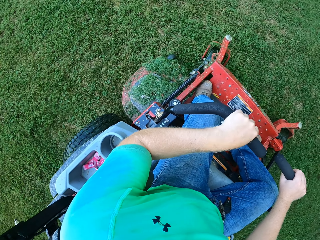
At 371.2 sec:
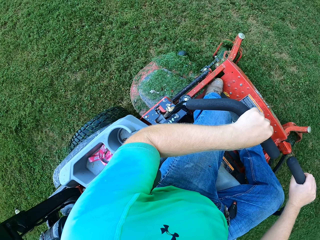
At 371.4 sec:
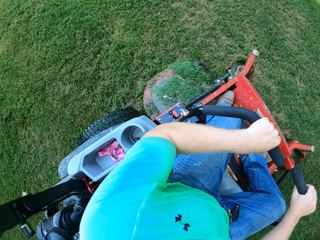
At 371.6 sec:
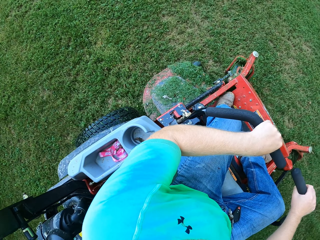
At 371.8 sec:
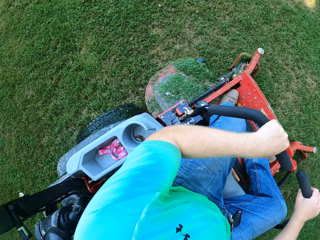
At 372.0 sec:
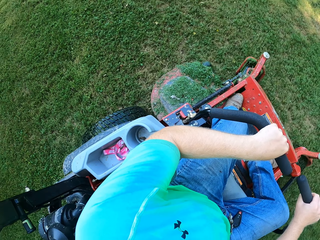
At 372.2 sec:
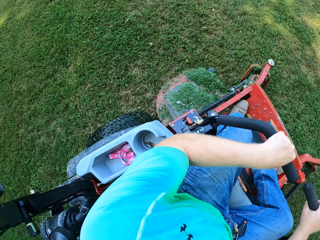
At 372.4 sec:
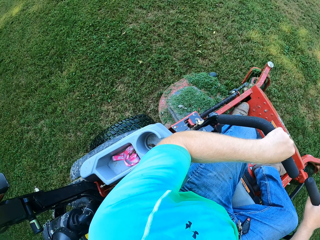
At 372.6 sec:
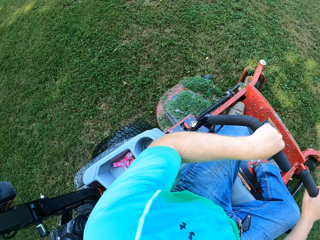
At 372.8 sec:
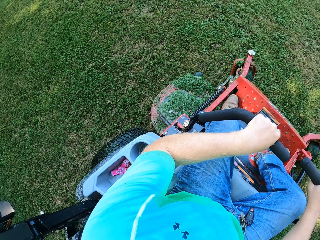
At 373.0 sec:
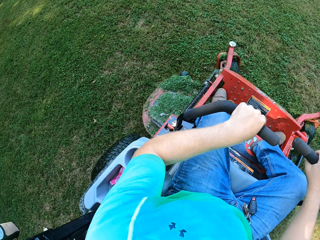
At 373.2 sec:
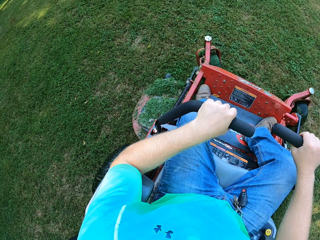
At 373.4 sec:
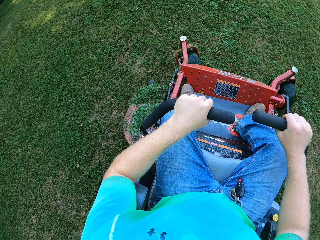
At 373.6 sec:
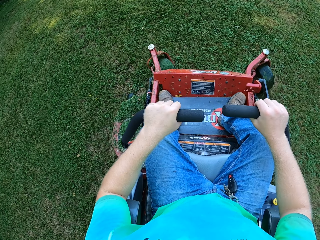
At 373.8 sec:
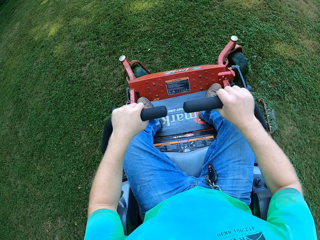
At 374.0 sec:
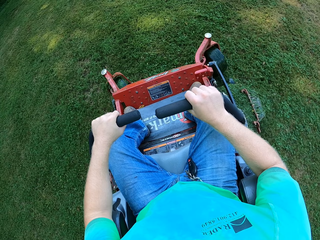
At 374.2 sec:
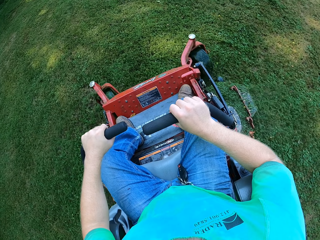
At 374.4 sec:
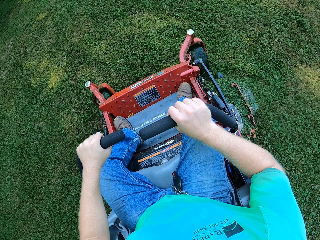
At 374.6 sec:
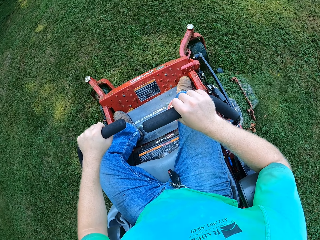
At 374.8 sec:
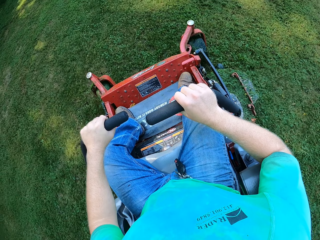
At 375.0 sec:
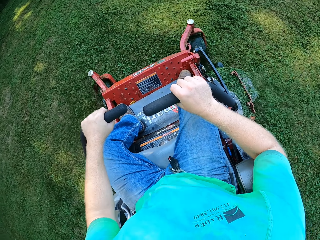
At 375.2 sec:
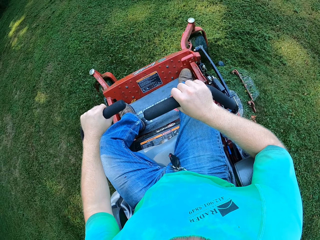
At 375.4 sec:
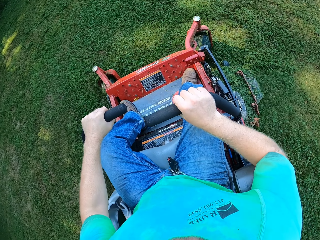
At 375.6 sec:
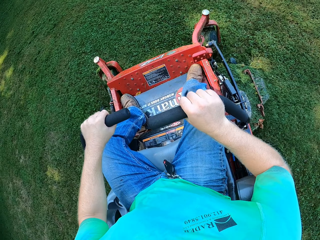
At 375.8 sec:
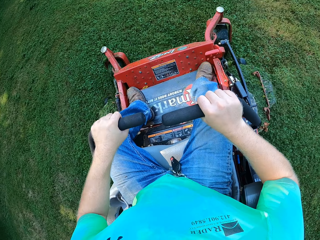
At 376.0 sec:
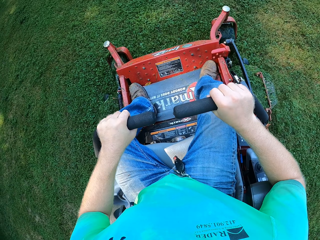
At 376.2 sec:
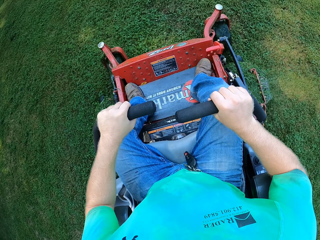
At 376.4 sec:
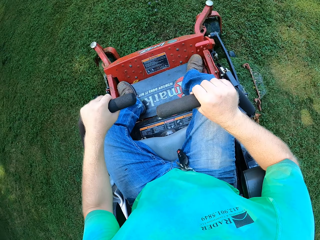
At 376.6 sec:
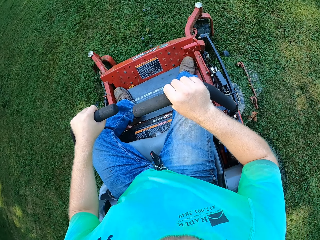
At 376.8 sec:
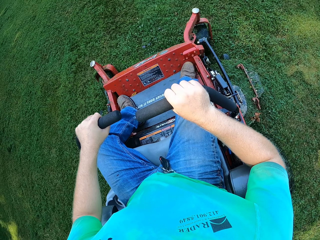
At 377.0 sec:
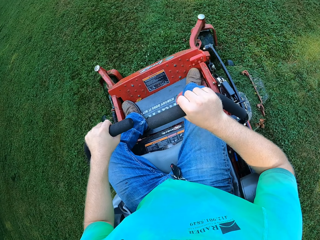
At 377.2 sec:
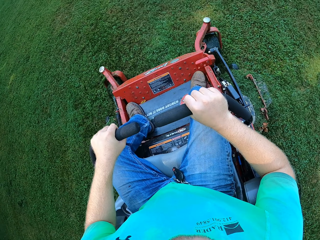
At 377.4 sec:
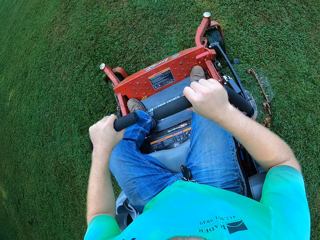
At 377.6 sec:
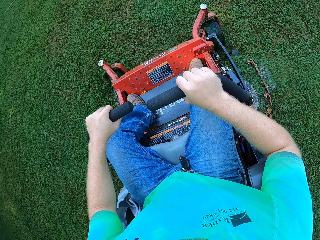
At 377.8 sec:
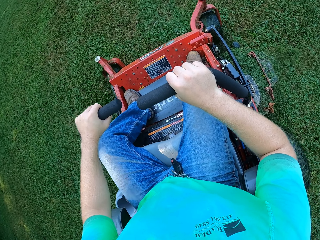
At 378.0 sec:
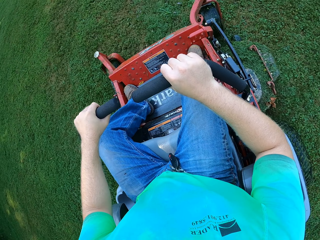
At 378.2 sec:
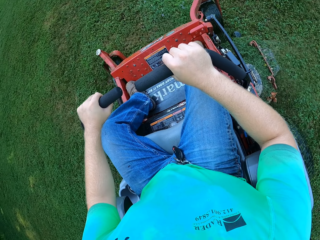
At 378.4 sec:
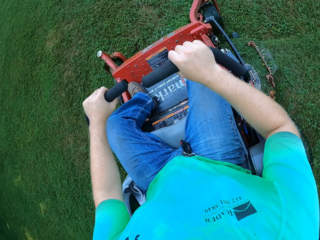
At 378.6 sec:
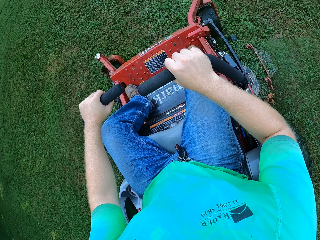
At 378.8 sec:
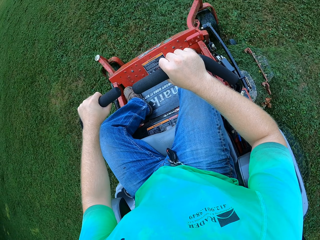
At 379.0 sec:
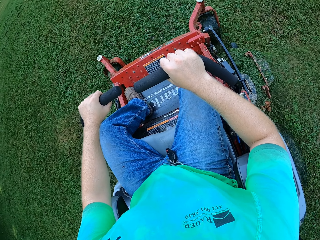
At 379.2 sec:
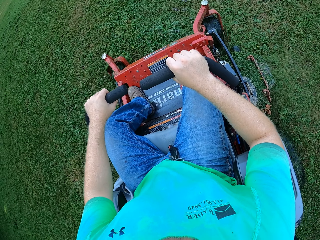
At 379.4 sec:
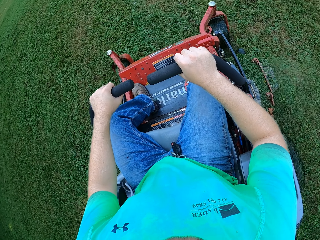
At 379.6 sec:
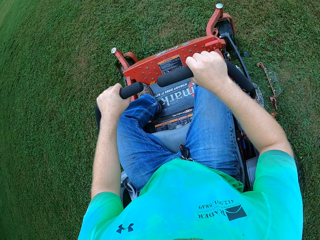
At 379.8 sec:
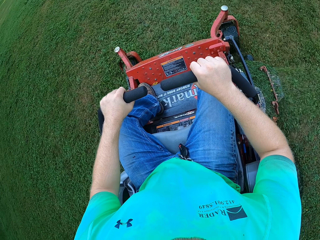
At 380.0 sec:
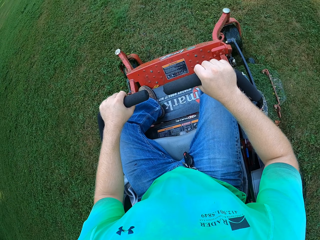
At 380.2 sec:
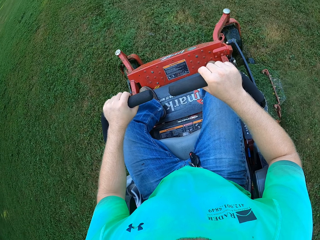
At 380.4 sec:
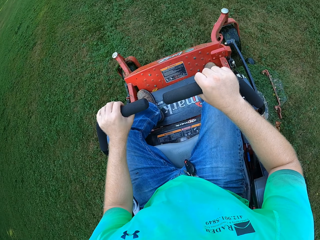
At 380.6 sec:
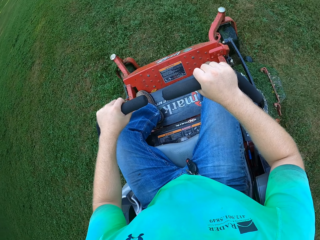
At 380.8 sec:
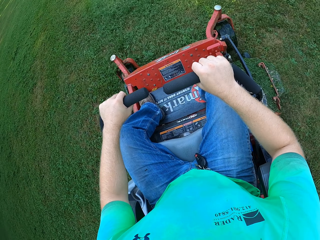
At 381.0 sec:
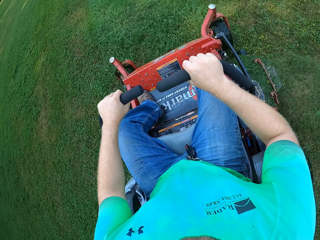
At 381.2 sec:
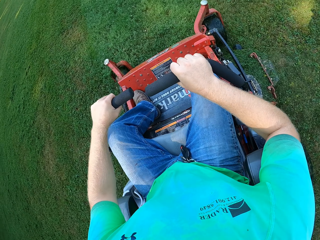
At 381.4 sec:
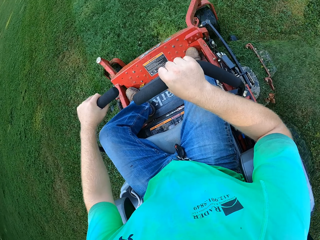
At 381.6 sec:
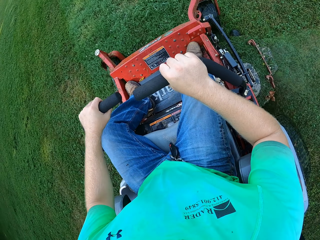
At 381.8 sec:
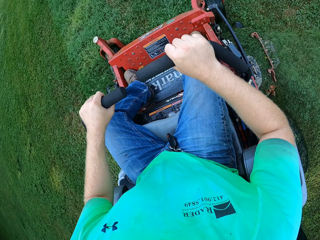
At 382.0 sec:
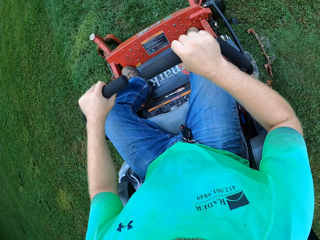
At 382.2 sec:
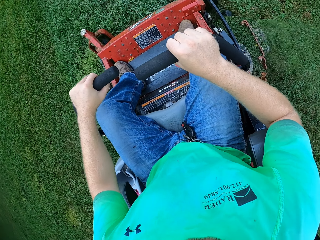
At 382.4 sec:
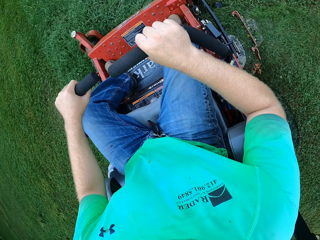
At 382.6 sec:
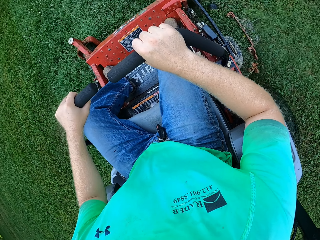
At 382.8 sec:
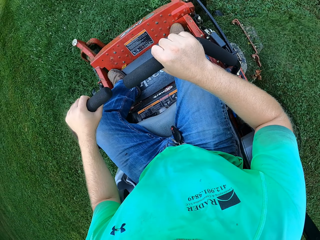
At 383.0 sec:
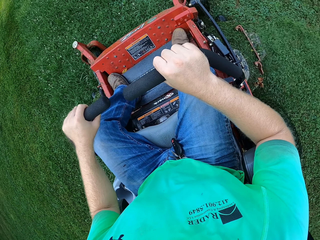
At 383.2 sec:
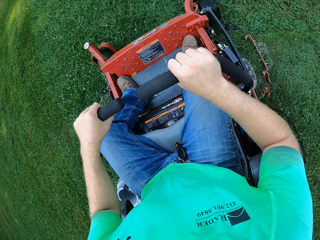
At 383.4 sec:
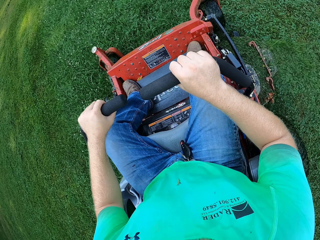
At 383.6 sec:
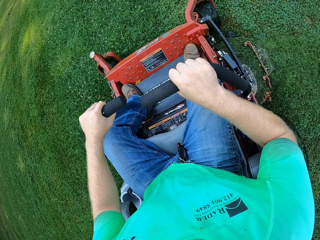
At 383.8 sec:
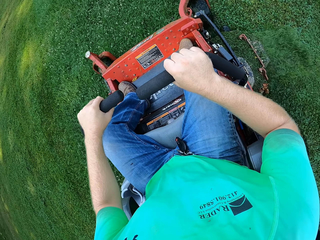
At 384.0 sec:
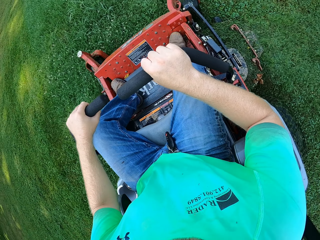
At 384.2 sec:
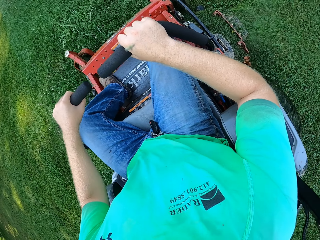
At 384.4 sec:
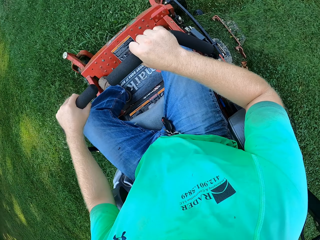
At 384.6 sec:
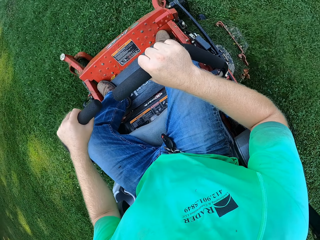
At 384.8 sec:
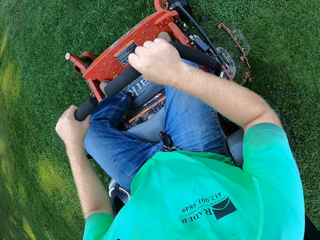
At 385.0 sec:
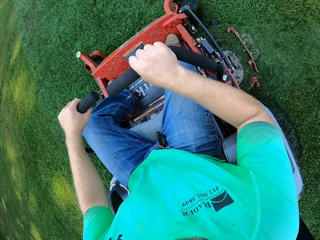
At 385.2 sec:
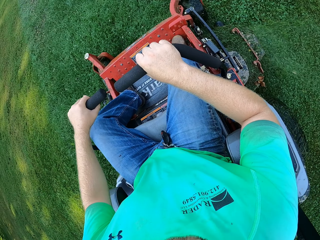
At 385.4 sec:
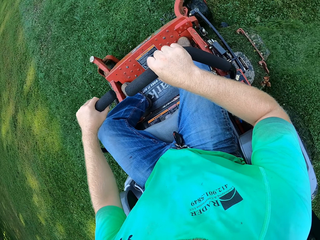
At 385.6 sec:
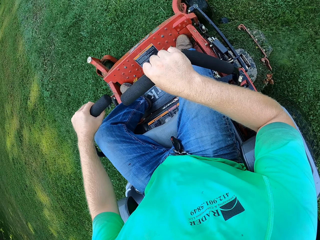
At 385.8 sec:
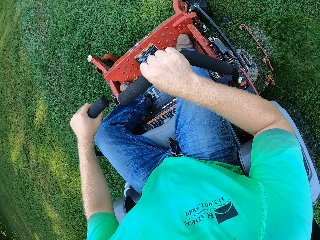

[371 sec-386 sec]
The camera wearer turns the lawn mower. He cuts the grass using the lawn mower. He controls the lawn mower with his hands. He cuts the grass using the lawn mower.

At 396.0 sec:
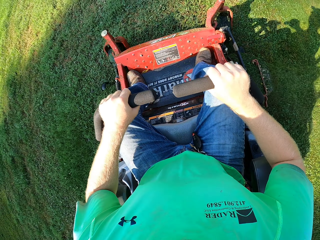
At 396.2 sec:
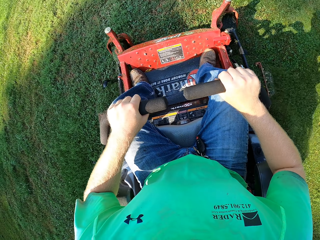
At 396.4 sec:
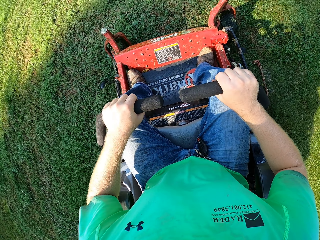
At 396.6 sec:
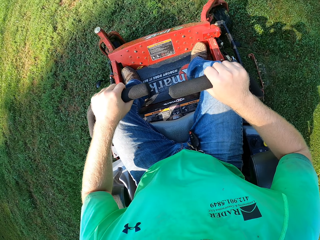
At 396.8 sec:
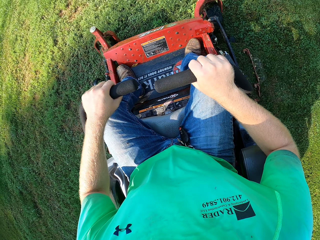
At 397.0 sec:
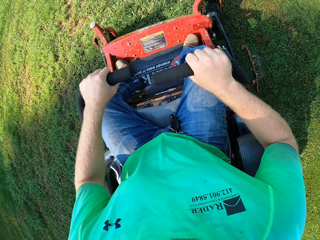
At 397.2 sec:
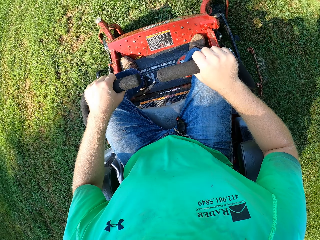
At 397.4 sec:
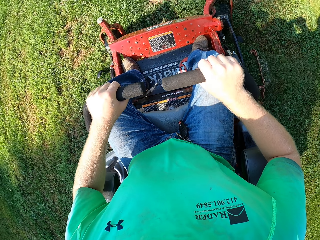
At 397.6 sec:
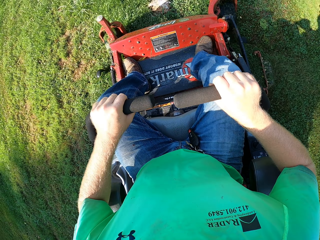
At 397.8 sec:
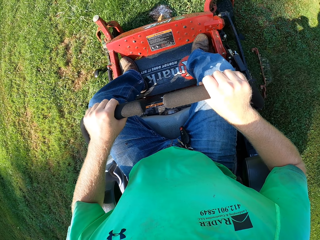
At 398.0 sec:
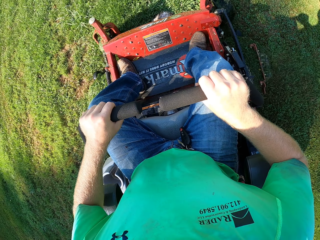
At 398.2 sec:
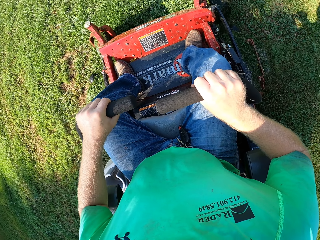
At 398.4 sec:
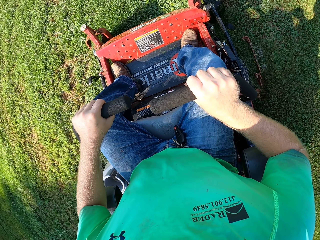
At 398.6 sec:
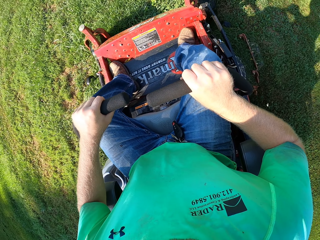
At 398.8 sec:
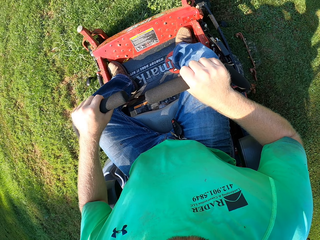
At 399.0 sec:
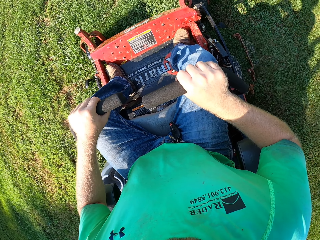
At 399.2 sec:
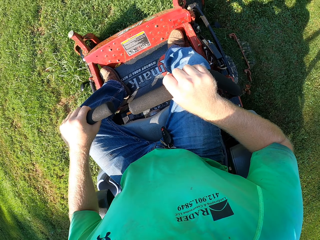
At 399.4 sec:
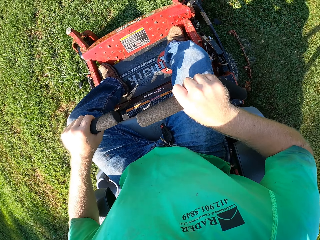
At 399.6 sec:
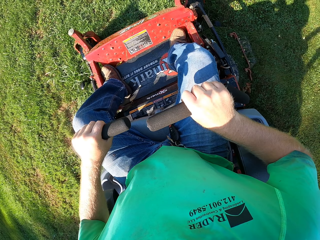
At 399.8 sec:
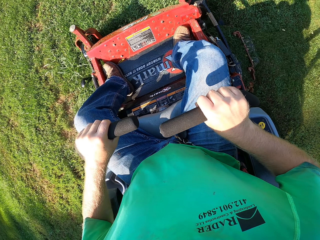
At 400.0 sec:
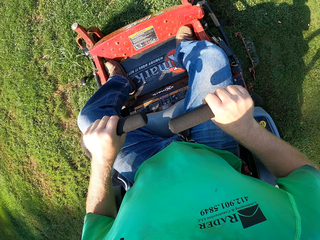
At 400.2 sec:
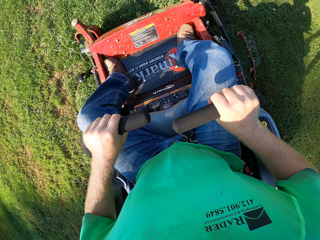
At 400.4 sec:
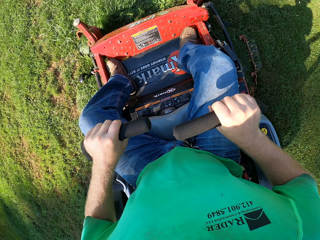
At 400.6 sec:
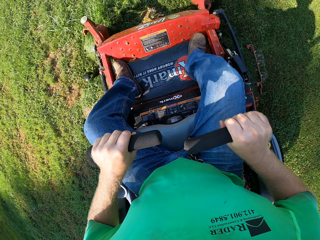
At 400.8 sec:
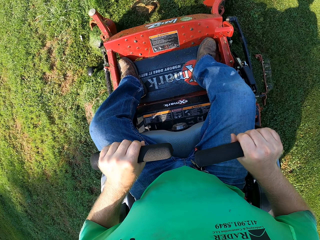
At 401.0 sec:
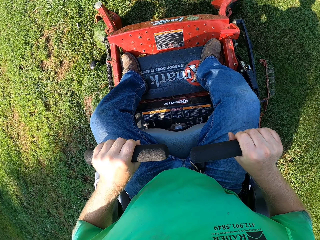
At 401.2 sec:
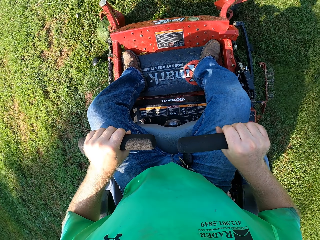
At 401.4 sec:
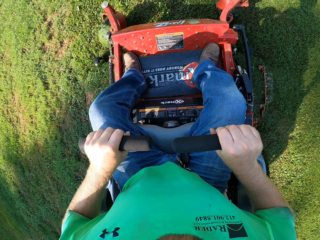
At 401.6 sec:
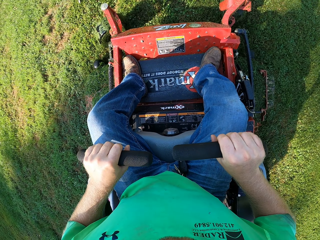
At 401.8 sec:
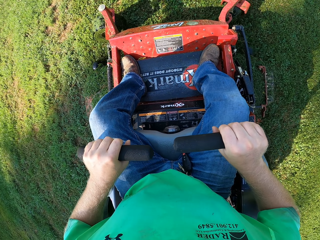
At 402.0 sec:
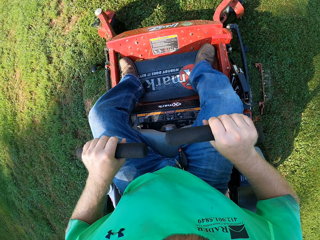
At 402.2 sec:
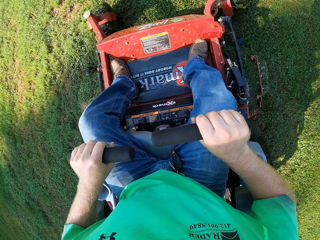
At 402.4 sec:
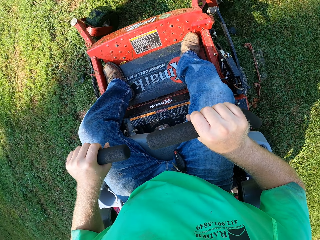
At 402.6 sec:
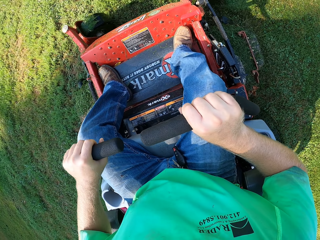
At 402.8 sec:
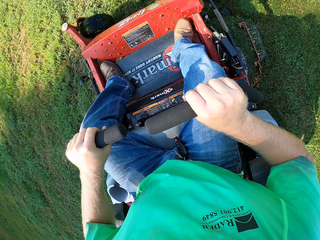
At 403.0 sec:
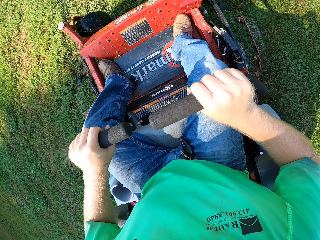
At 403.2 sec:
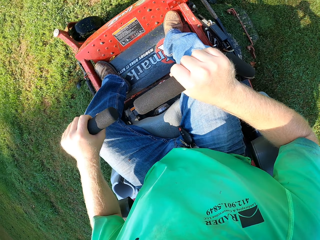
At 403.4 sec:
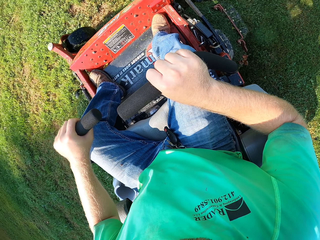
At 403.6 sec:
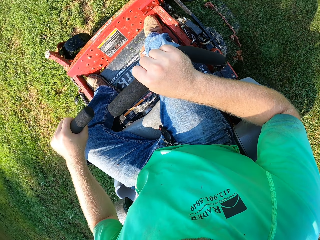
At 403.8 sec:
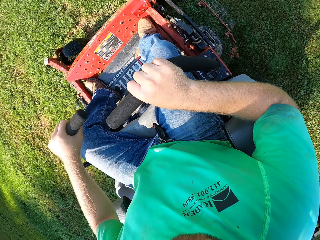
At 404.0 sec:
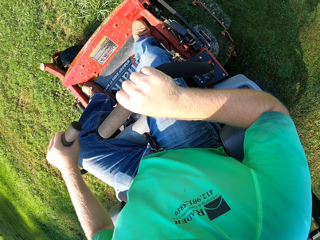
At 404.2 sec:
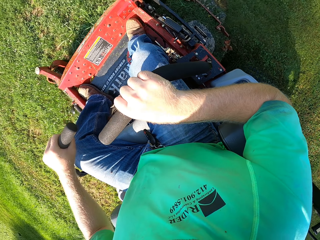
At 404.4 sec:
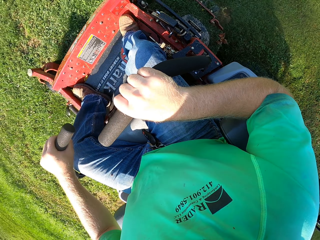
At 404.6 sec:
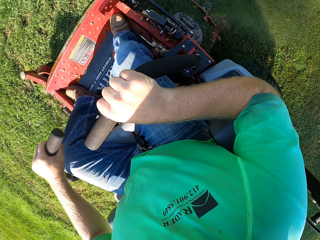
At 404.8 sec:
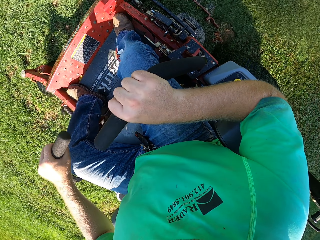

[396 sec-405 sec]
The camera wearer moves backwards.
